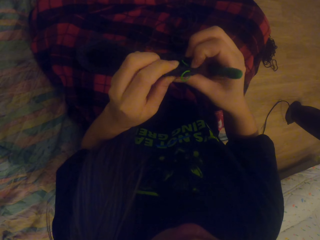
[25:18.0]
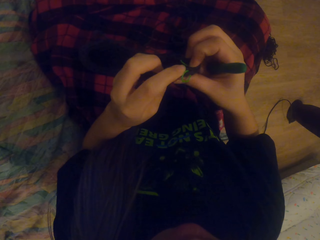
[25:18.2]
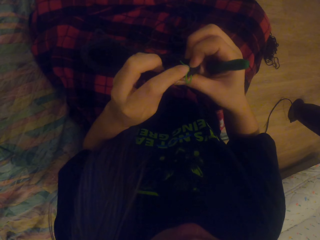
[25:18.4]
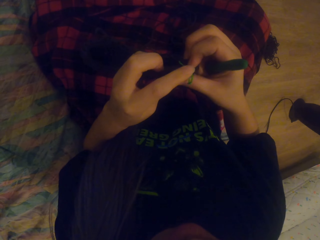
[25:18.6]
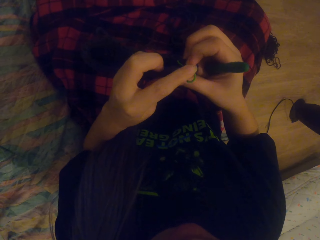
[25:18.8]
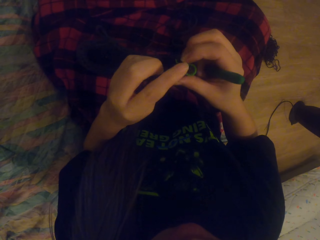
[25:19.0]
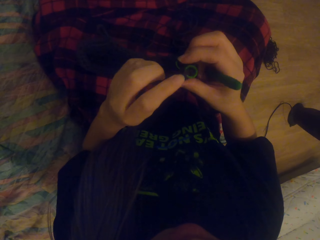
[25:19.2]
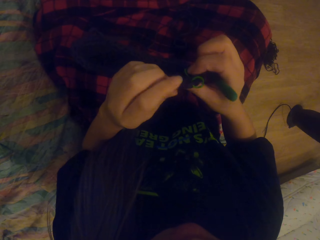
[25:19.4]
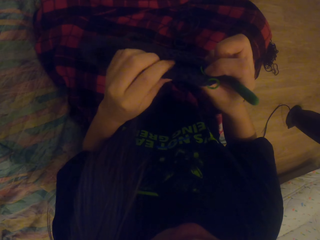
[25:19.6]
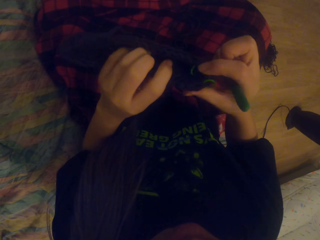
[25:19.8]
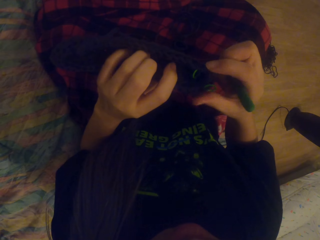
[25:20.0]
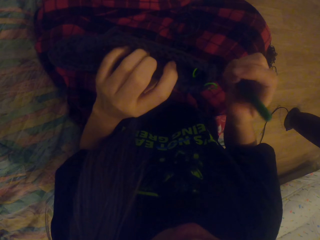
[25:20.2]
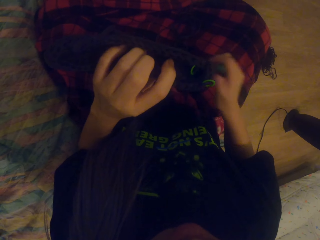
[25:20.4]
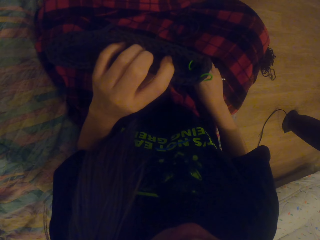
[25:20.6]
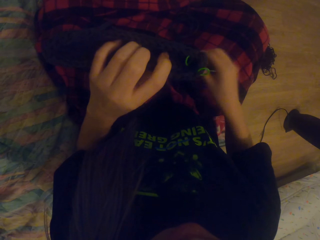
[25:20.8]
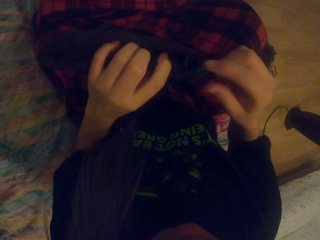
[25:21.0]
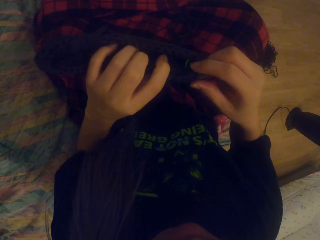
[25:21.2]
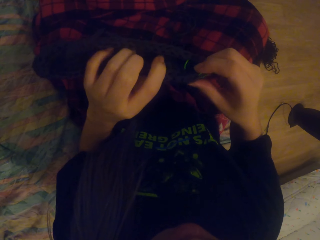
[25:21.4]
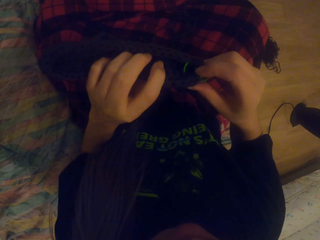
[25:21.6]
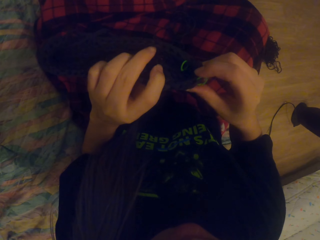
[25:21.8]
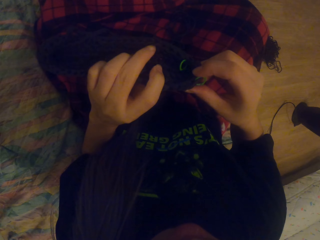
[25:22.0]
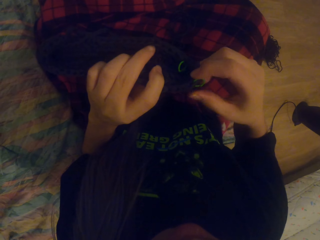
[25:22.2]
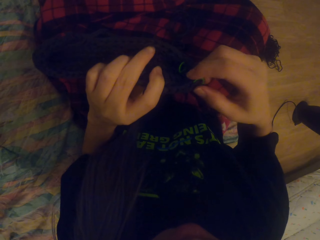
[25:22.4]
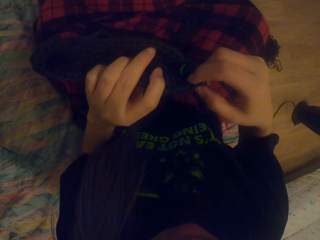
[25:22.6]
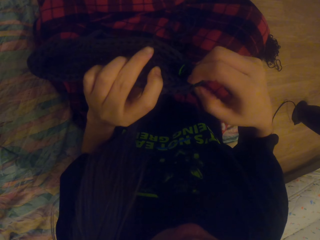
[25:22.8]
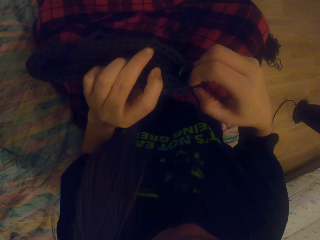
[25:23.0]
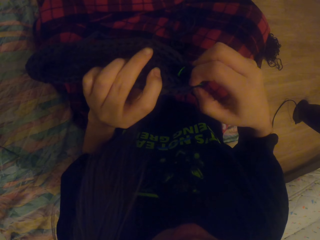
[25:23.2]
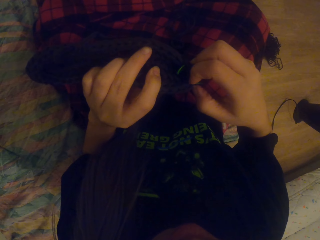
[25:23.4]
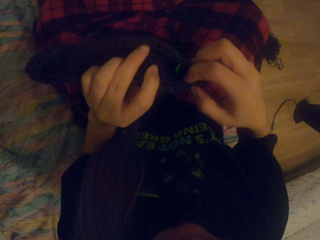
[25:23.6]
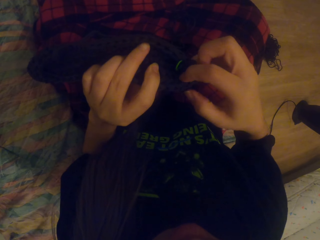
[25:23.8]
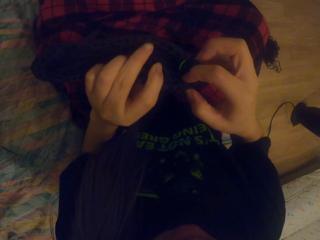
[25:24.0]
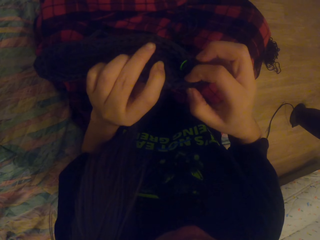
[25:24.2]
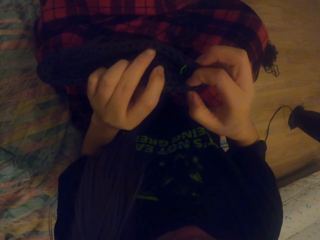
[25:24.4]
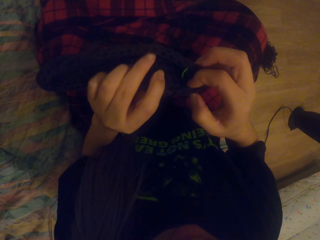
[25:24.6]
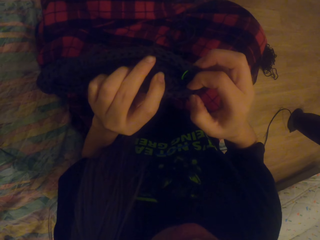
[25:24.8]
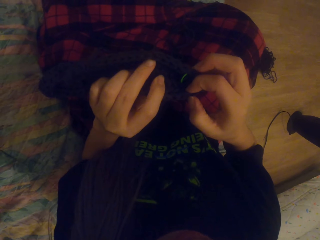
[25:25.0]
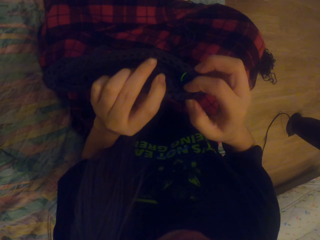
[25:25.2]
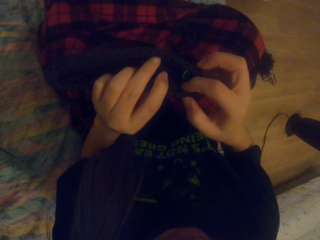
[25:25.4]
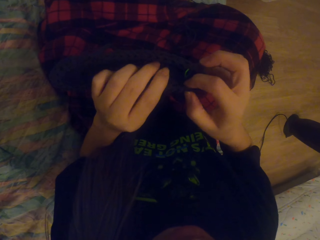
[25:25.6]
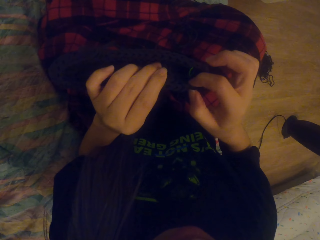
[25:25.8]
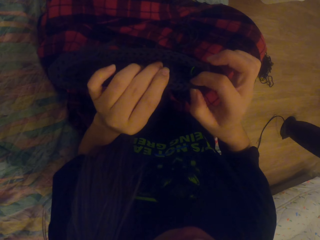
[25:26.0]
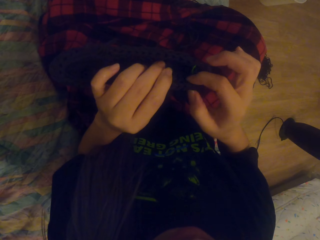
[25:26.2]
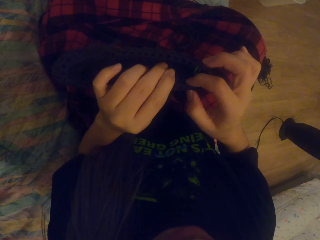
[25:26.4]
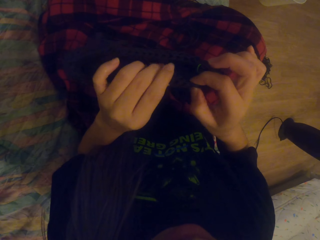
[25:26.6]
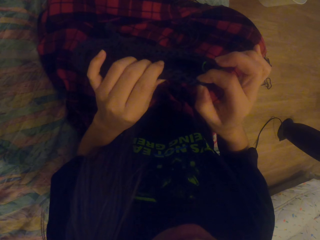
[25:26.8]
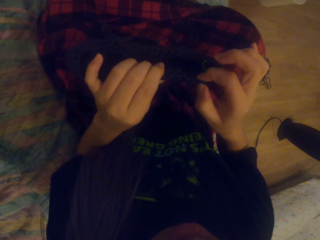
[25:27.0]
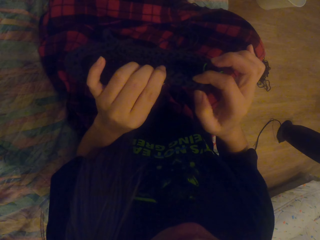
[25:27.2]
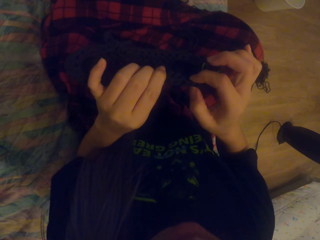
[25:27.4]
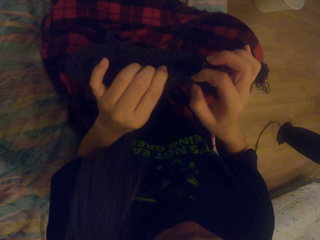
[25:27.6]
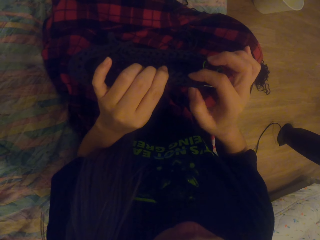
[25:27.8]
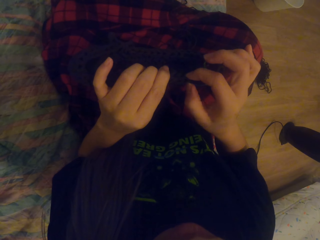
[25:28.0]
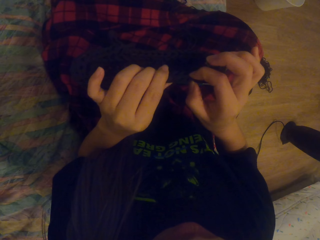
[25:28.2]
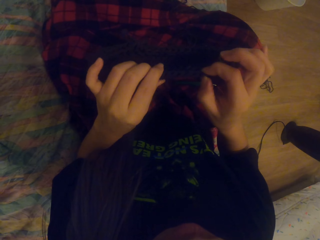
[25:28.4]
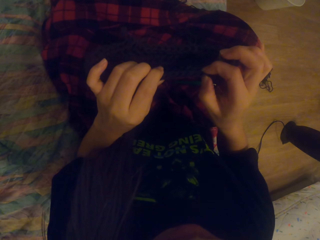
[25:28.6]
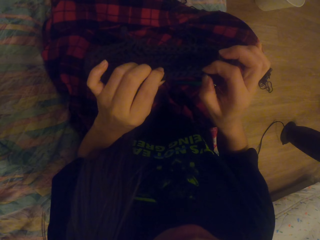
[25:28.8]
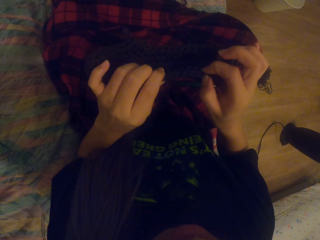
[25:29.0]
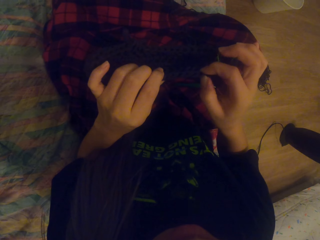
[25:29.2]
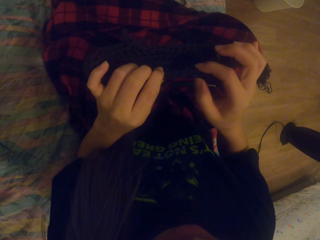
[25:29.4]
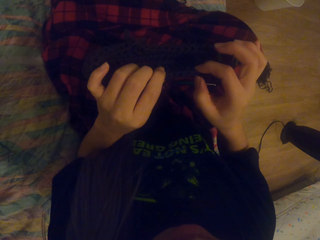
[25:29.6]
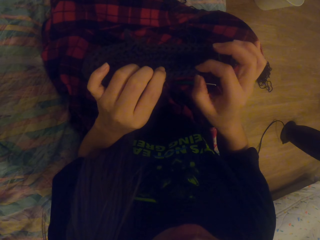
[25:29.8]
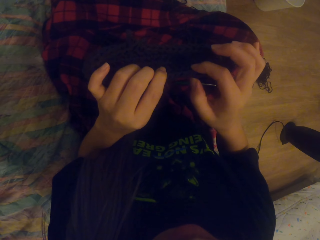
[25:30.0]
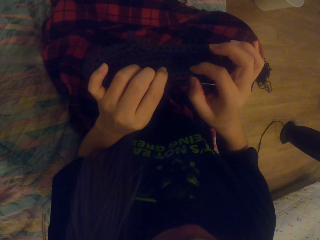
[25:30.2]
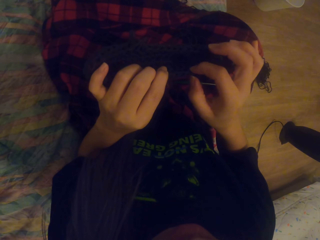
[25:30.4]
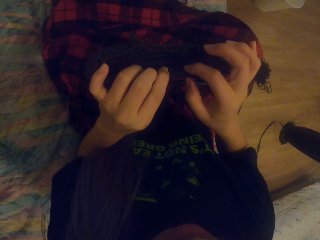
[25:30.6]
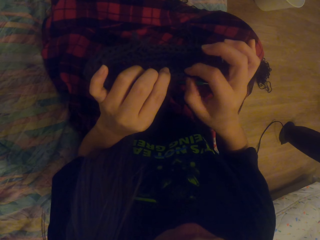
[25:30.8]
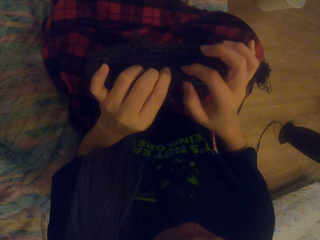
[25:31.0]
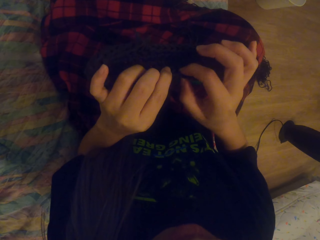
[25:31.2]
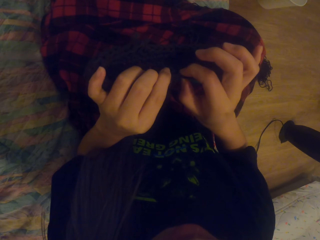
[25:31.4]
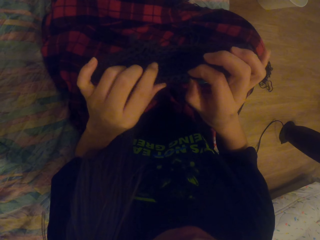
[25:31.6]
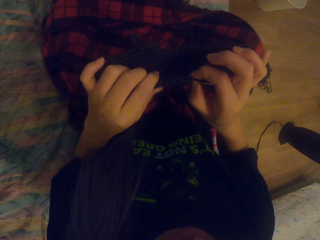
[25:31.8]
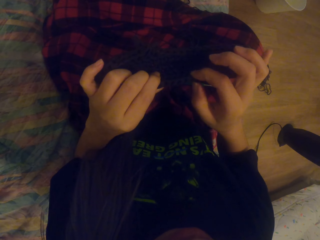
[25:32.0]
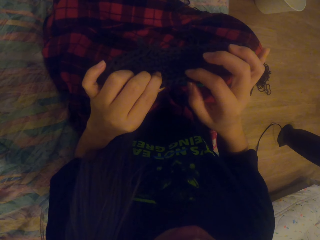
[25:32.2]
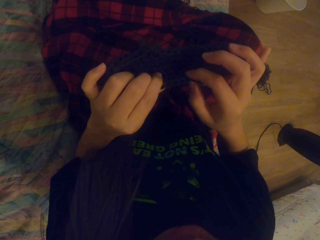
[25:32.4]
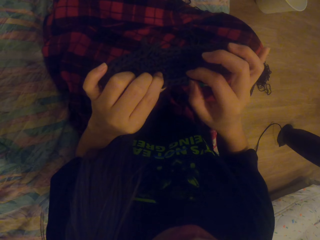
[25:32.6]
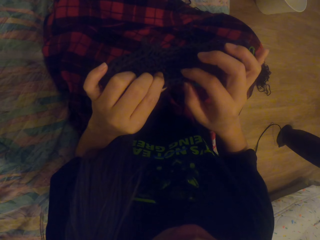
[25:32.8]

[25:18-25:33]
The camera wearer places the hook on her lap. She counts the loops on the garment. She counts.

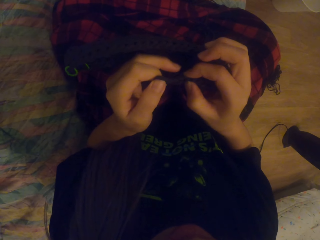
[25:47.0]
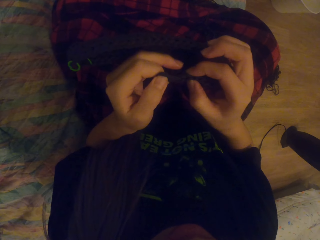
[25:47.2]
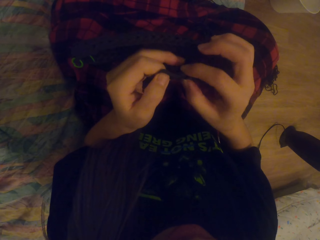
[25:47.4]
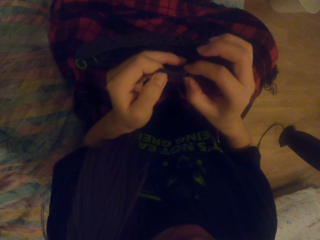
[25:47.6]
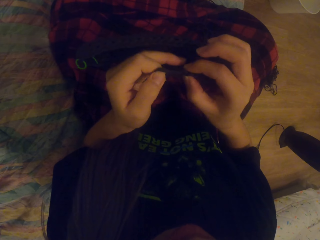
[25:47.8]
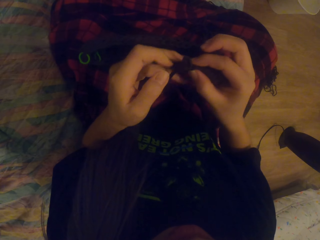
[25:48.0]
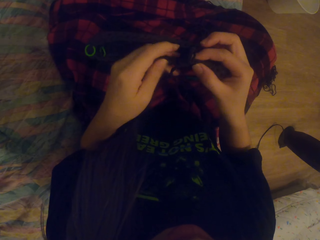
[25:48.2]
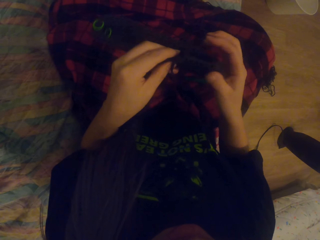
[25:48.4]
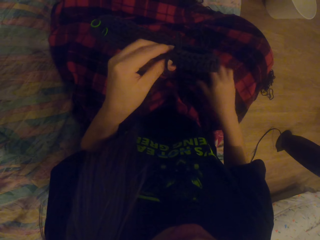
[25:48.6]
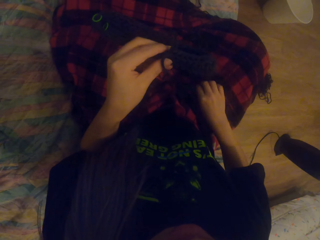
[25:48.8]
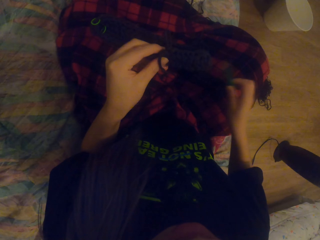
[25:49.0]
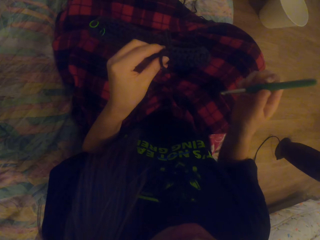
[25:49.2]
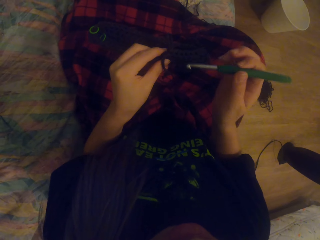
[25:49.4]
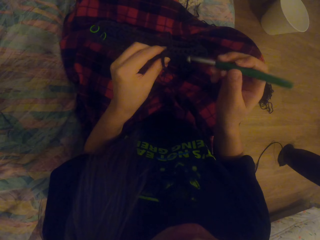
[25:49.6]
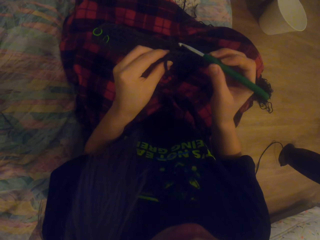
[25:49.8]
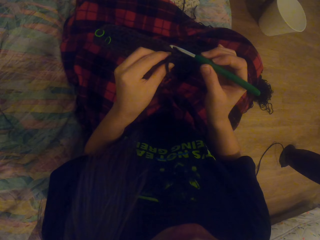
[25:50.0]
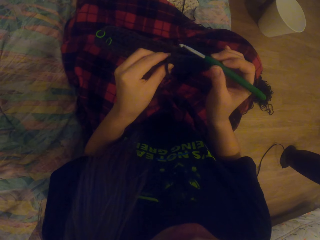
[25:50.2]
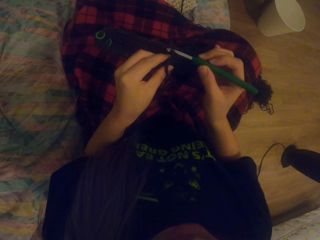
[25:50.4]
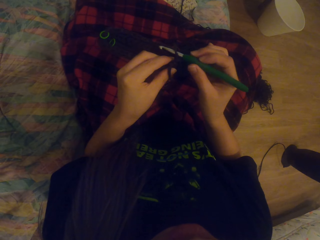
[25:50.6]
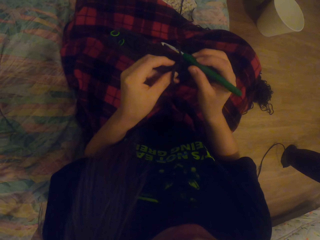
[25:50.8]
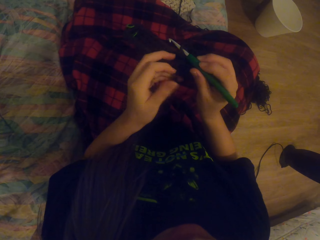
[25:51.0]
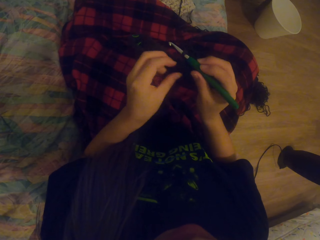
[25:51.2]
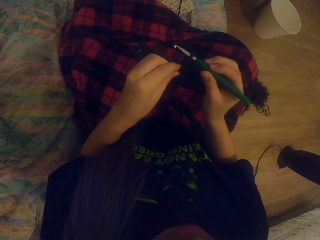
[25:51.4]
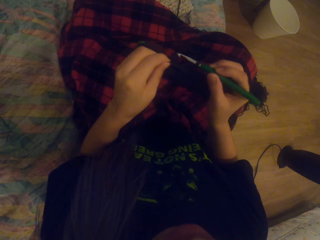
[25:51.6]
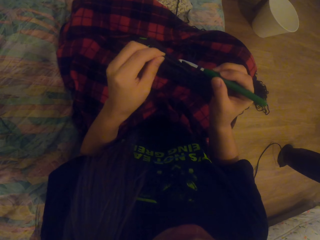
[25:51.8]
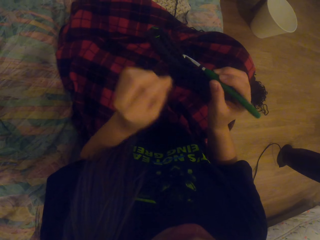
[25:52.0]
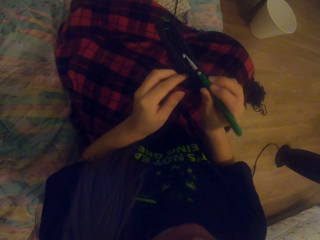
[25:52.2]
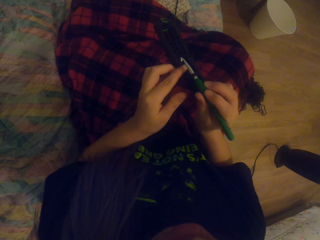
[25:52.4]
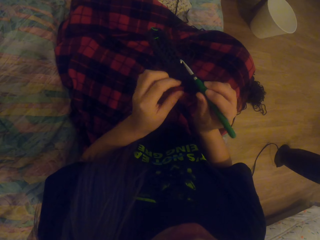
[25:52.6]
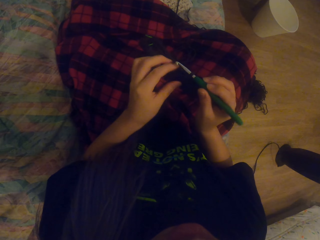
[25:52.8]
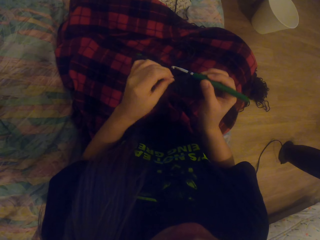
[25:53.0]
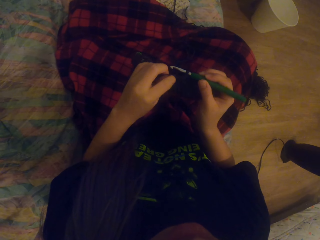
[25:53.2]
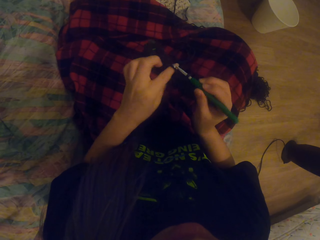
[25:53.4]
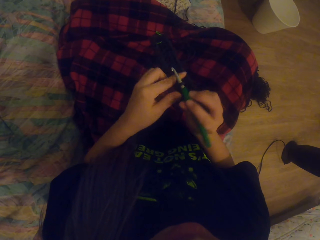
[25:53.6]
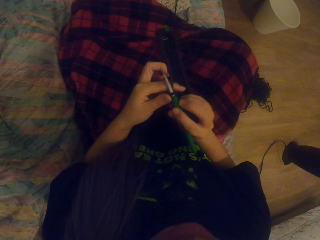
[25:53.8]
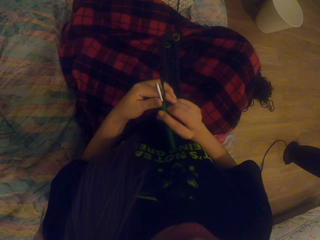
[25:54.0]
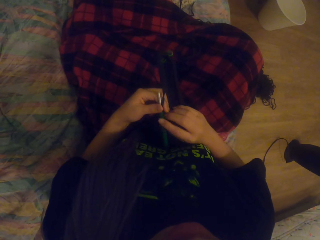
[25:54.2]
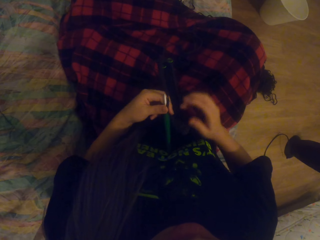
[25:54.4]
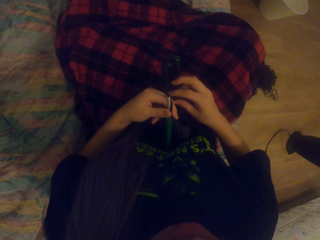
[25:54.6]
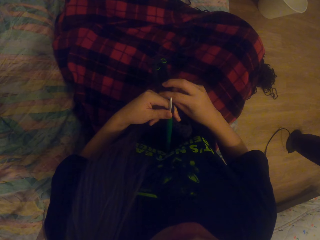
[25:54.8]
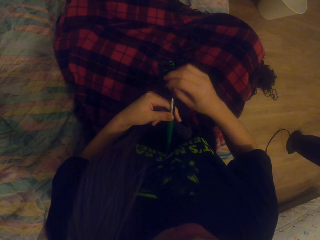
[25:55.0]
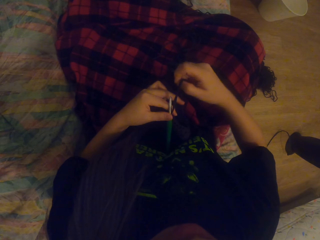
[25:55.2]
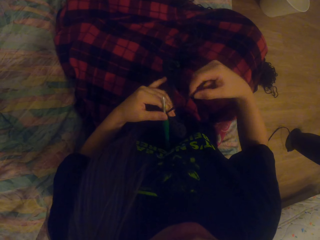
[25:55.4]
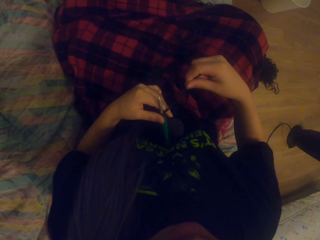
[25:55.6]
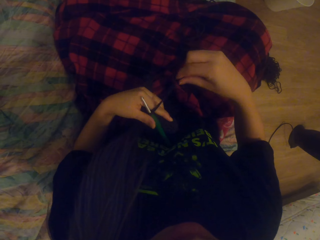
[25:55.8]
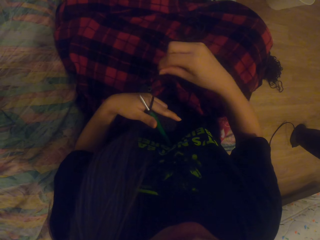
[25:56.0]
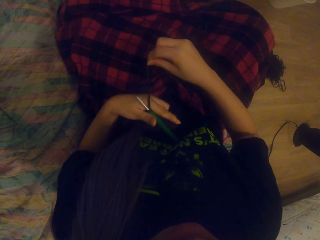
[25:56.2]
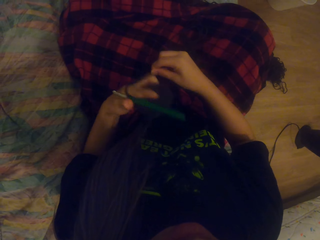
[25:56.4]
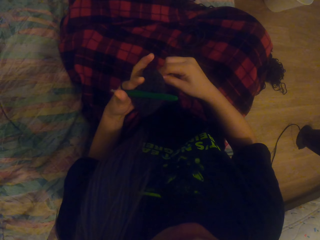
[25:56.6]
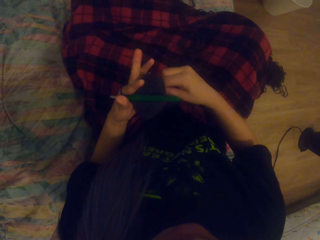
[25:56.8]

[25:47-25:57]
The camera wearer picks the hook from her lap. She inserts the hook in a loop. She pulls the yarn. She knits. She wraps the yarn around her fingers.
